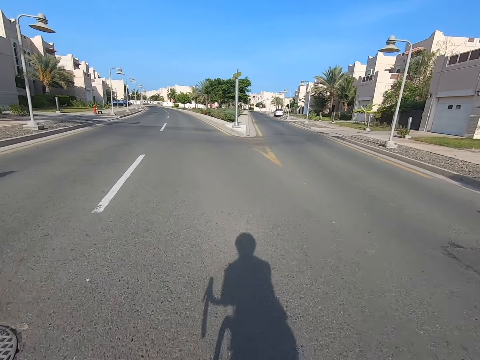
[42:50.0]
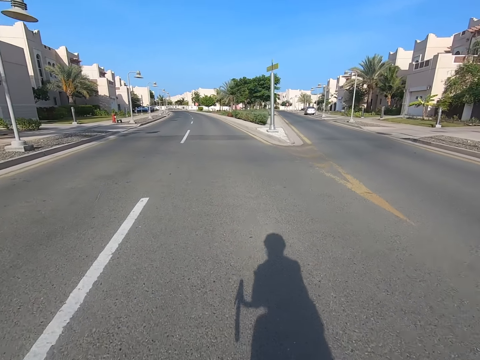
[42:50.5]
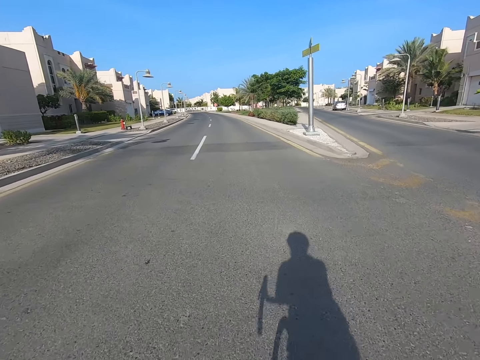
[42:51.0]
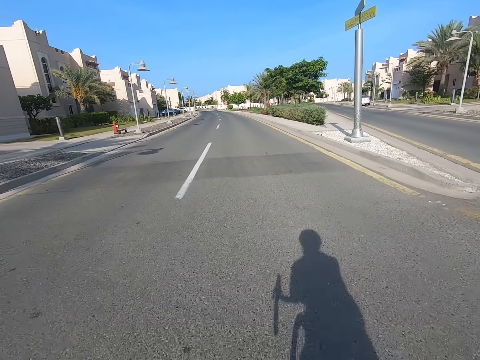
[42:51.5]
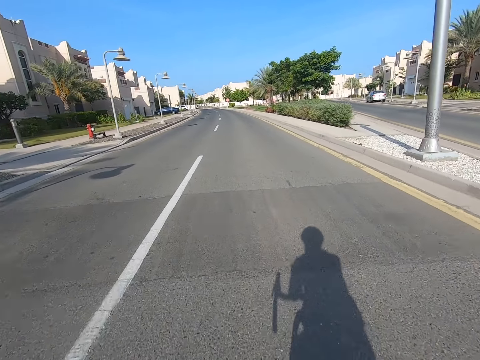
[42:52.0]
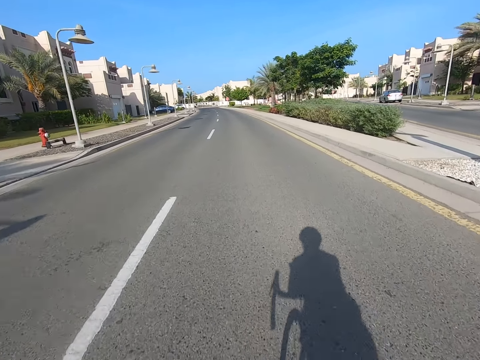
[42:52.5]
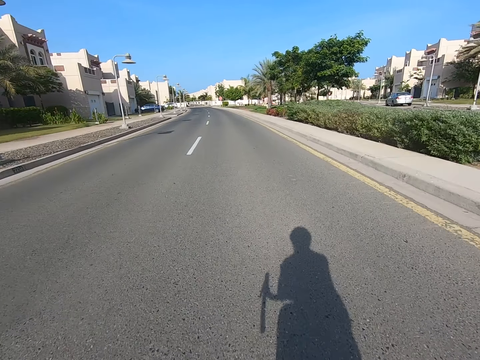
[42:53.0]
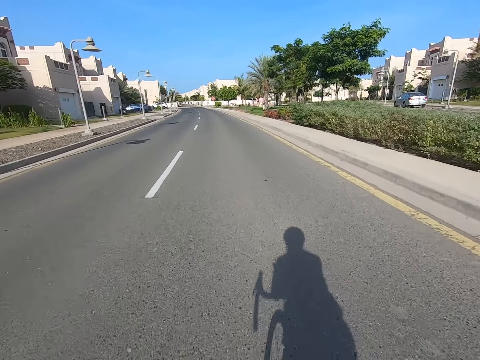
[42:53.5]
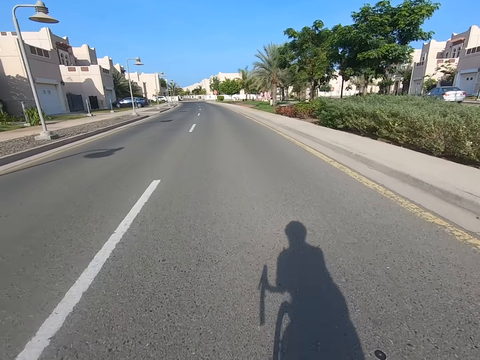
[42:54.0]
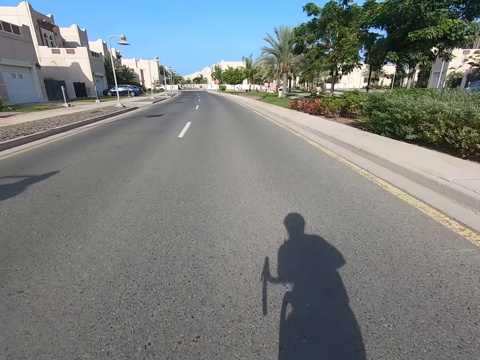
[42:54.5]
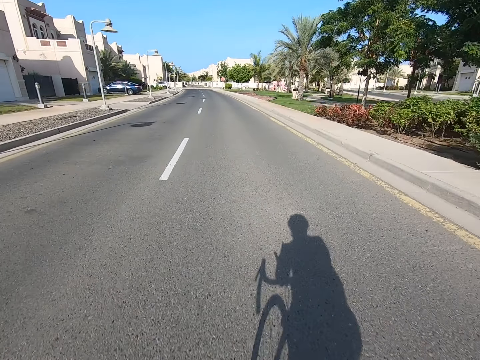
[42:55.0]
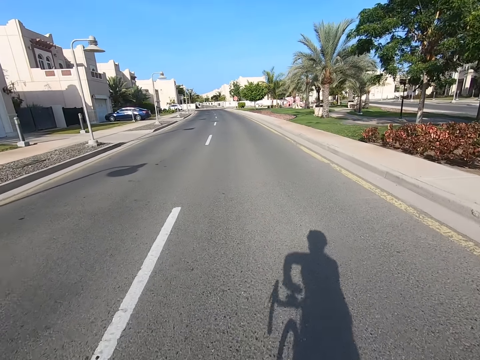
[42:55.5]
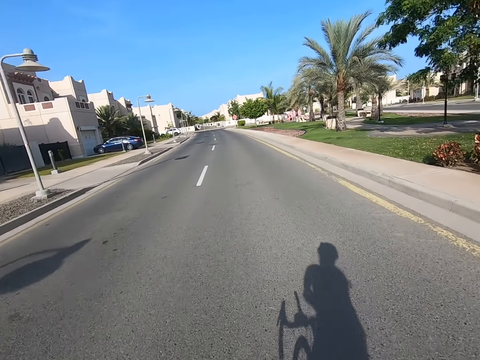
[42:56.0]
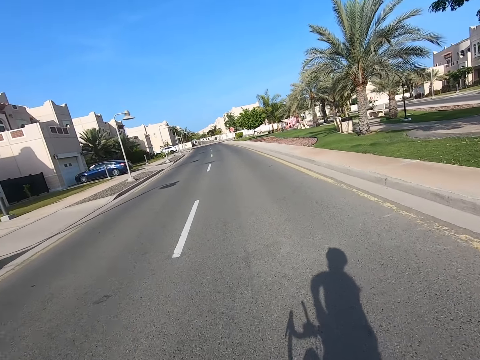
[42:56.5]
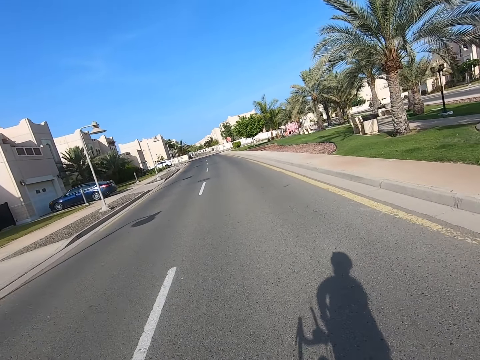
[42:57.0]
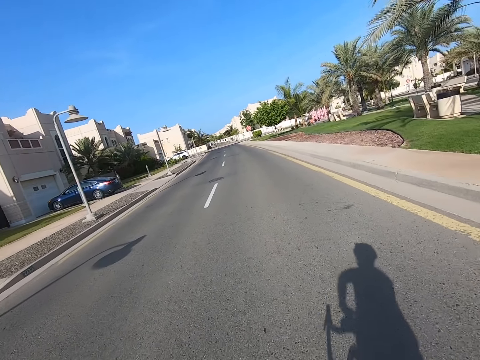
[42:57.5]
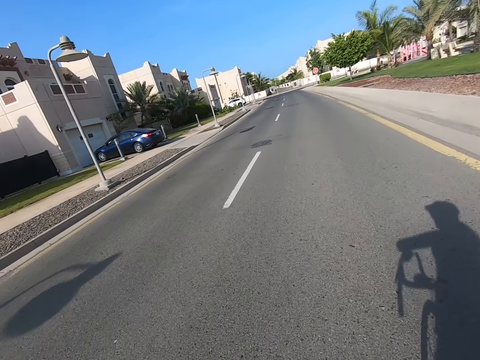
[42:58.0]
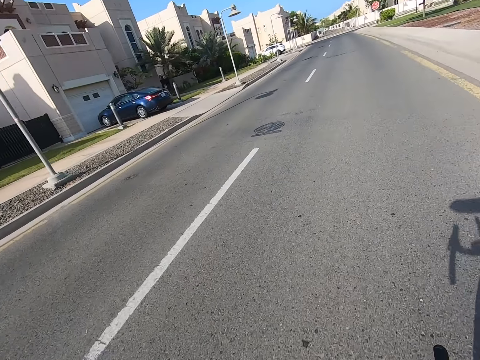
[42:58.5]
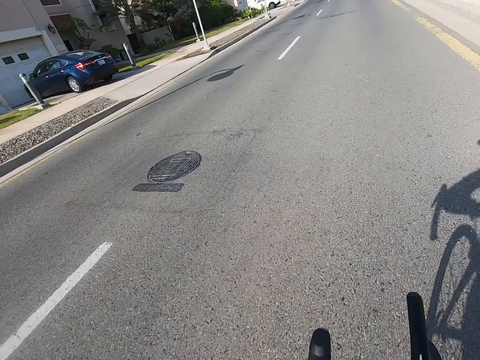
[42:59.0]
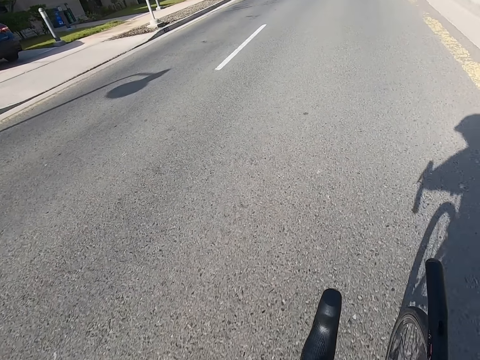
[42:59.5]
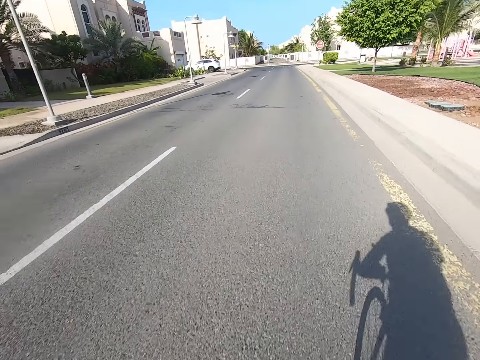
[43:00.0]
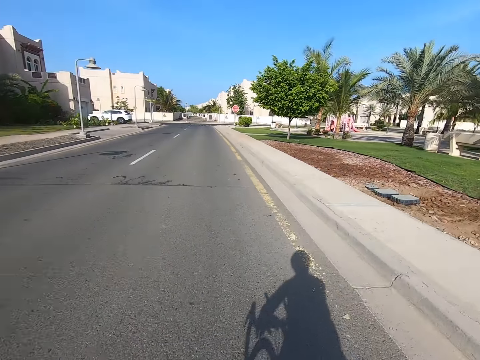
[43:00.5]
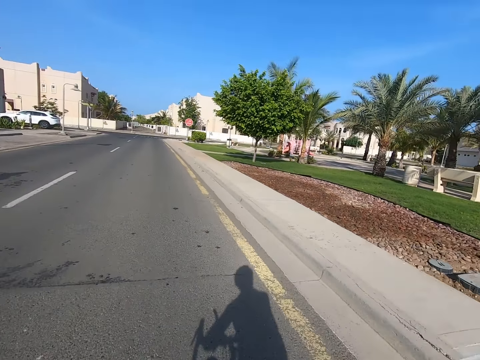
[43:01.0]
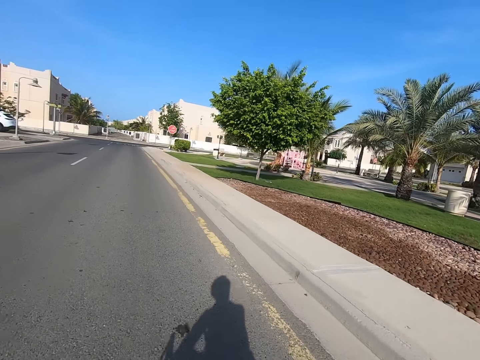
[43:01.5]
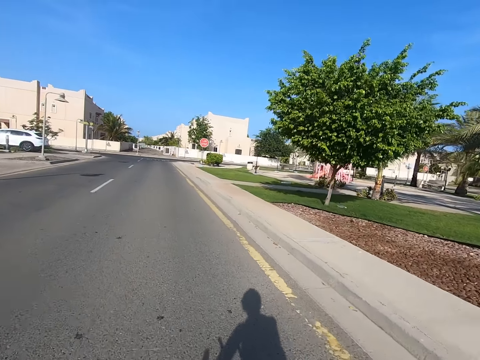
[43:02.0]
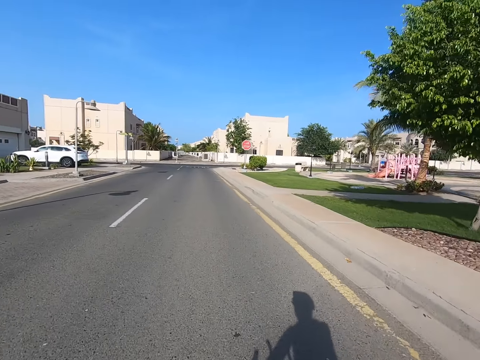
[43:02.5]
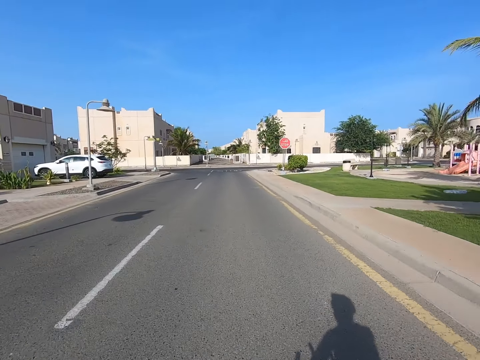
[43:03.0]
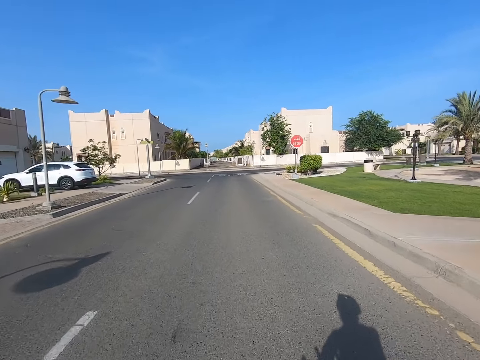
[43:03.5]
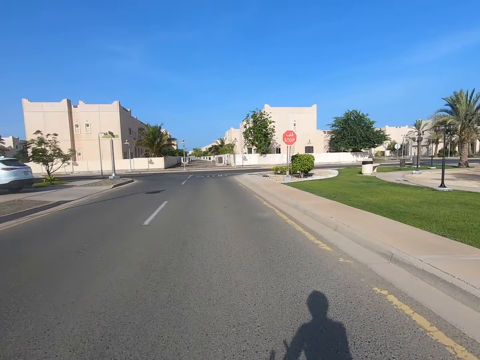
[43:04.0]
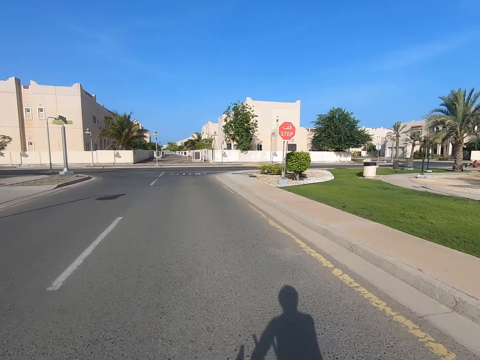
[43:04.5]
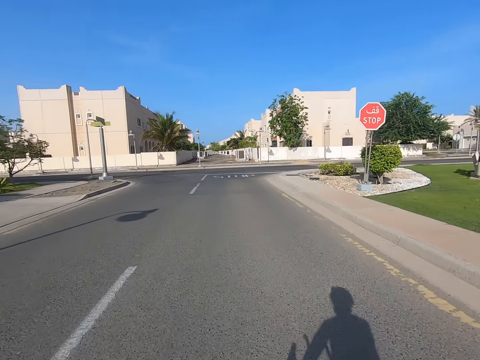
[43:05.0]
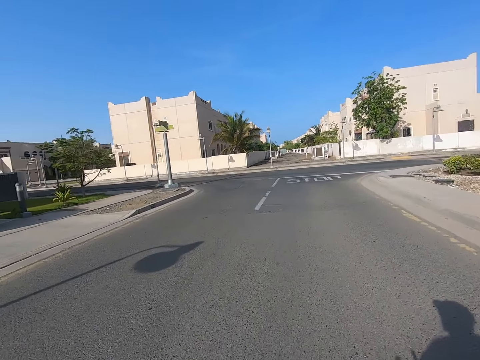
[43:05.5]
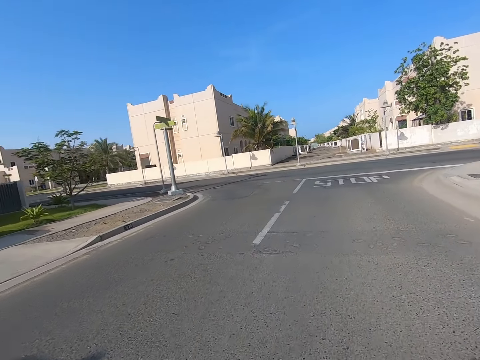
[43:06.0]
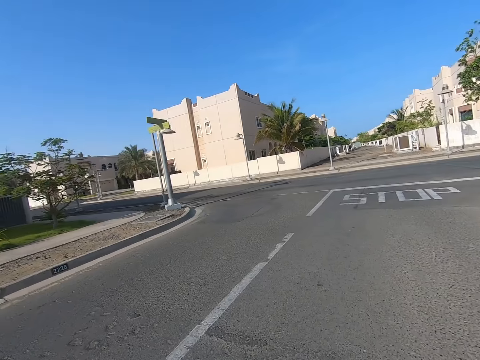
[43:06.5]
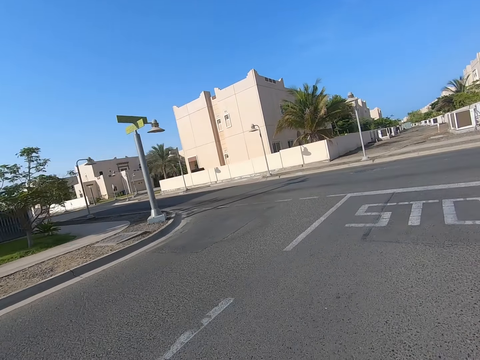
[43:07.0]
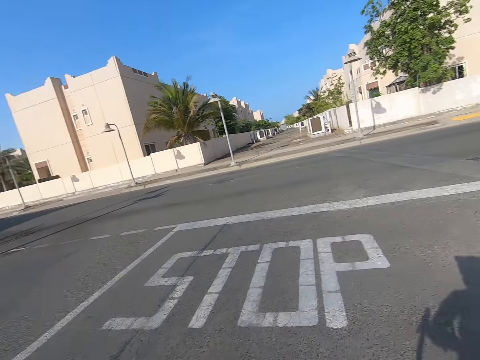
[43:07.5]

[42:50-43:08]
The camera wearer pockets the phone. They put the left hand in the pocket. They look at the watch. They hold back the bicycle by the left hand. They look at the right hand side. They ride the bicycle on the road.

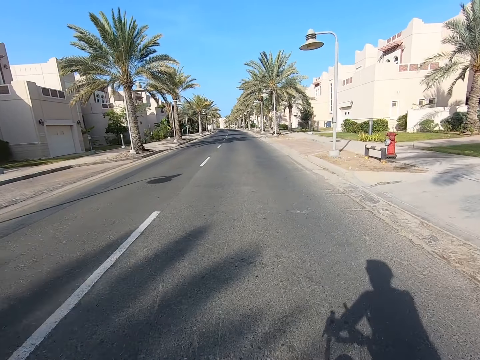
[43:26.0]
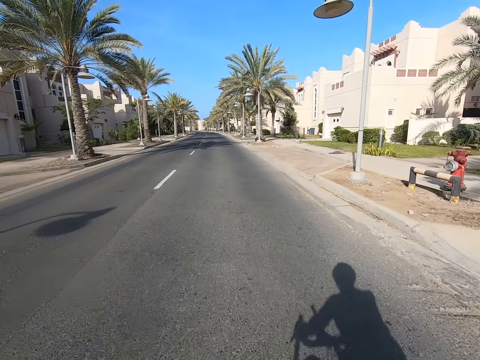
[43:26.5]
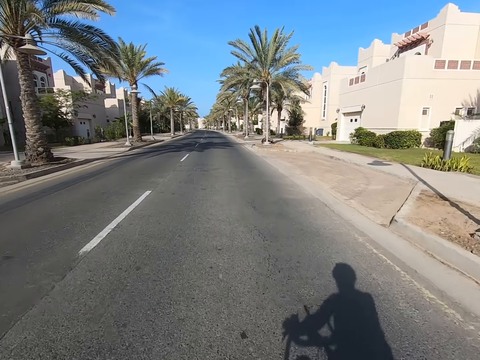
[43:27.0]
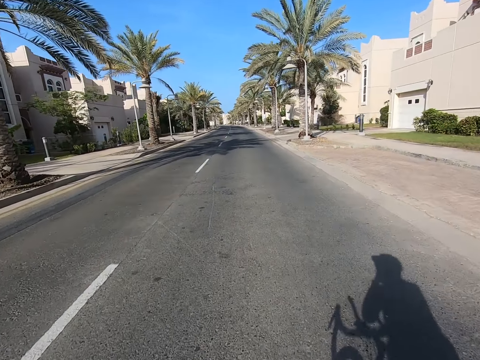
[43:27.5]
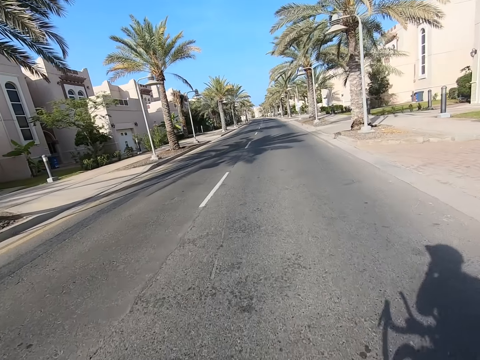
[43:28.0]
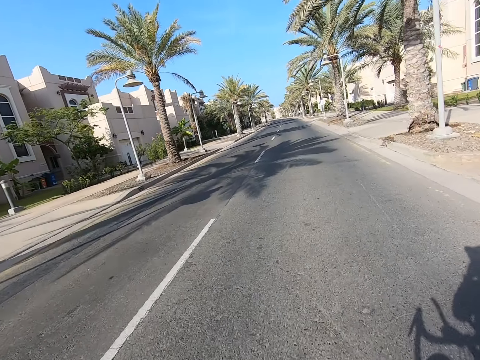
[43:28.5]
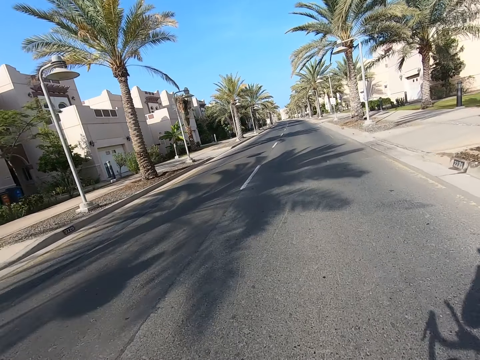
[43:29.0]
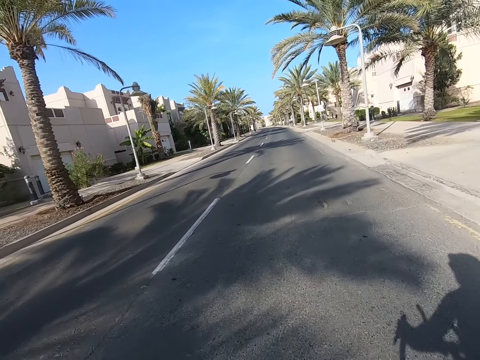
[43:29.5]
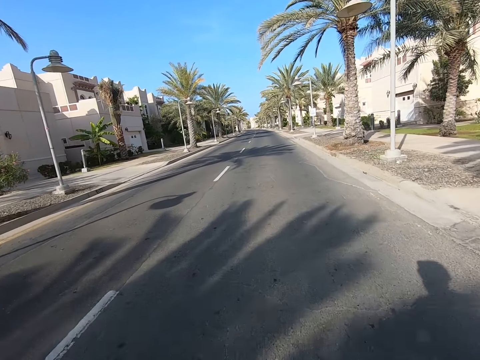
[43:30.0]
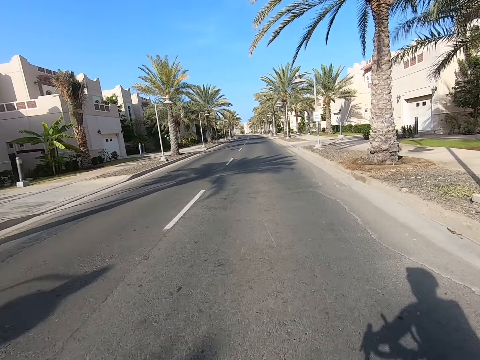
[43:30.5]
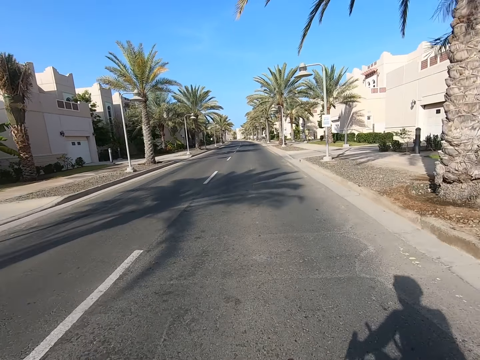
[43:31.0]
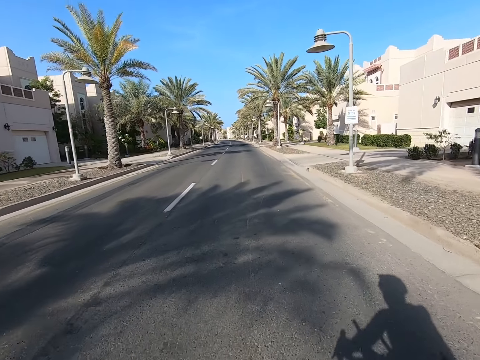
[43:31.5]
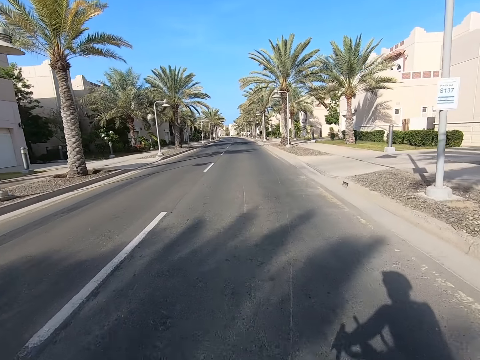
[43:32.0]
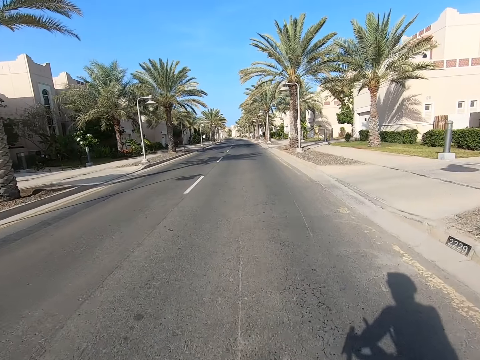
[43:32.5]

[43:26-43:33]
The camera wearer wipes the face by the left hand.
